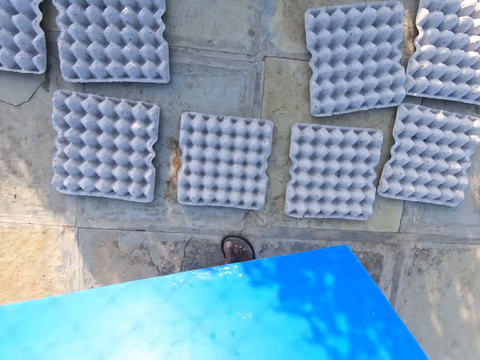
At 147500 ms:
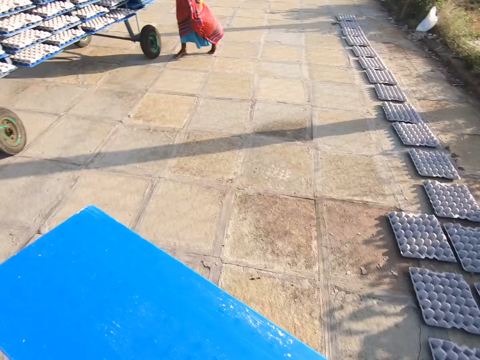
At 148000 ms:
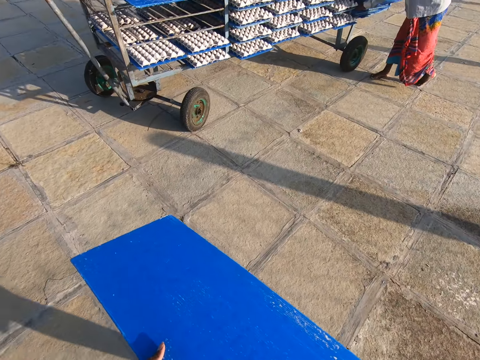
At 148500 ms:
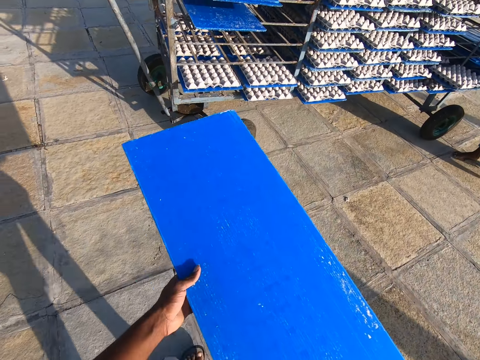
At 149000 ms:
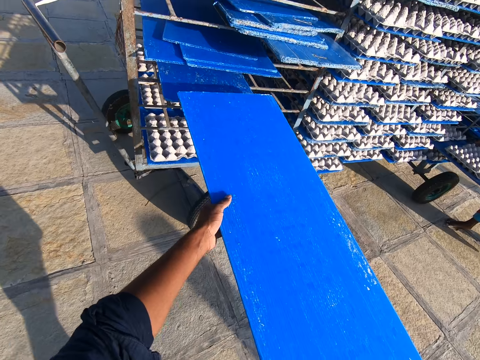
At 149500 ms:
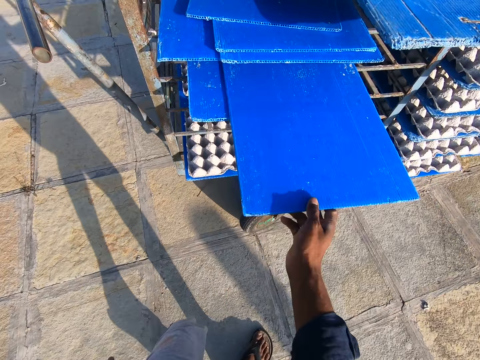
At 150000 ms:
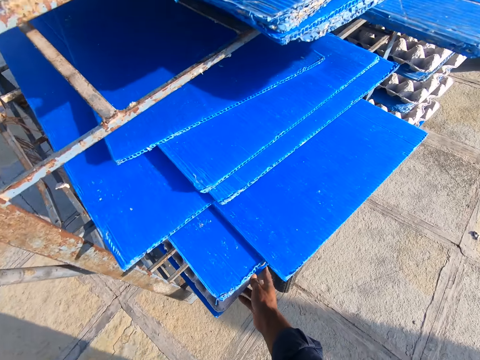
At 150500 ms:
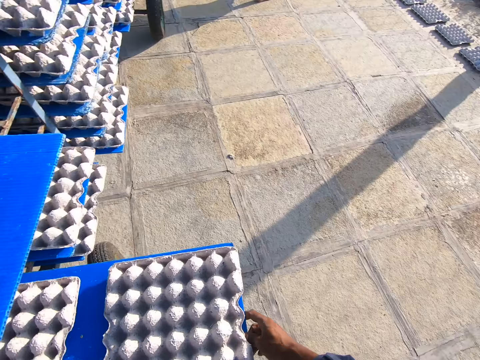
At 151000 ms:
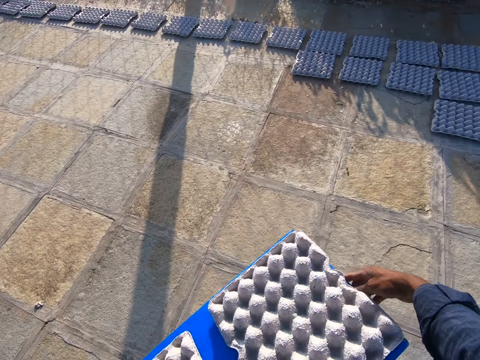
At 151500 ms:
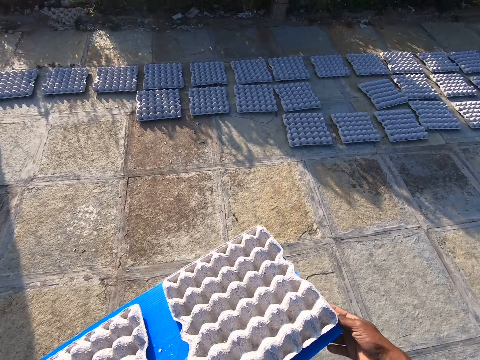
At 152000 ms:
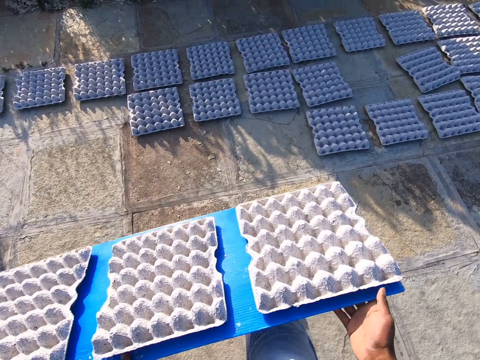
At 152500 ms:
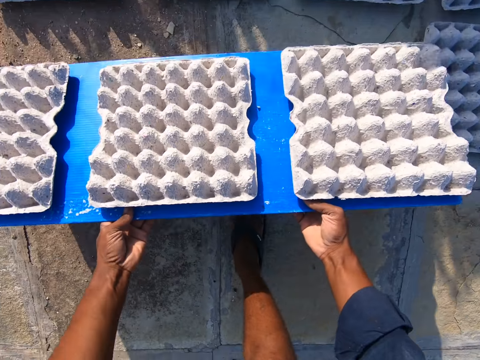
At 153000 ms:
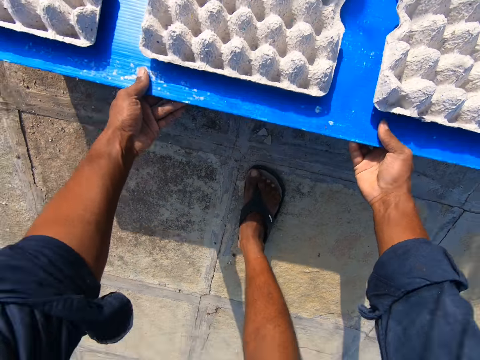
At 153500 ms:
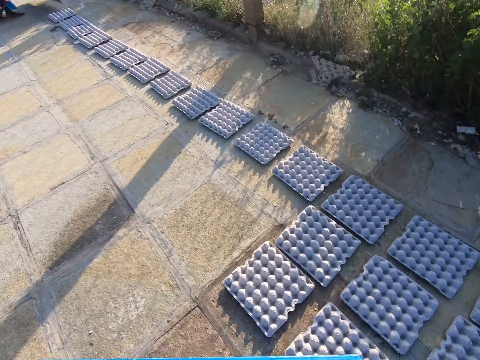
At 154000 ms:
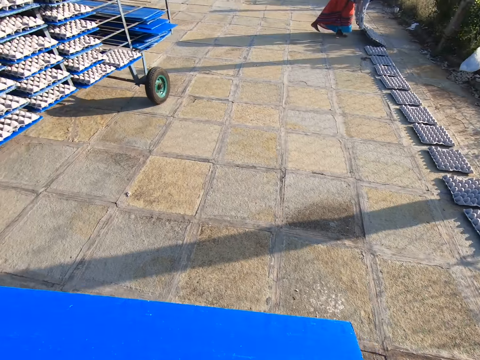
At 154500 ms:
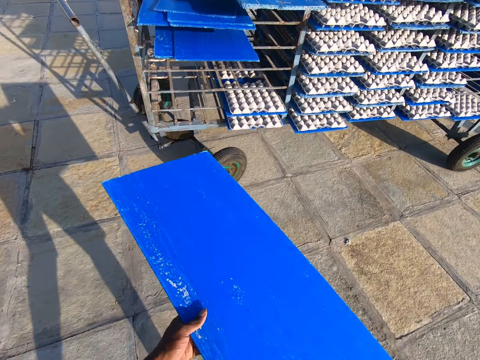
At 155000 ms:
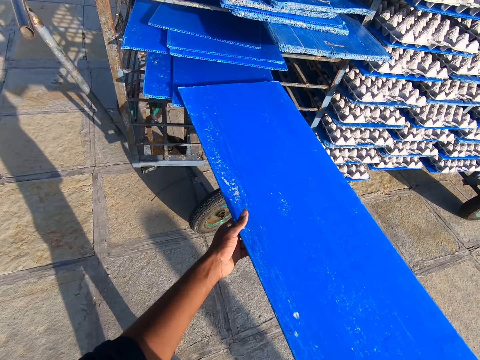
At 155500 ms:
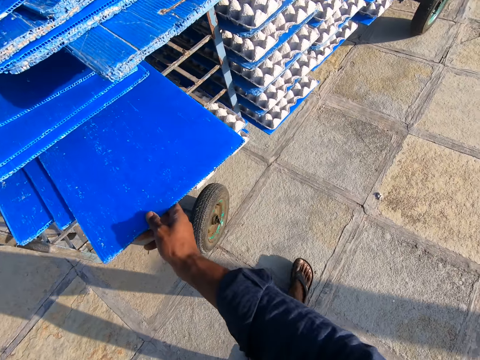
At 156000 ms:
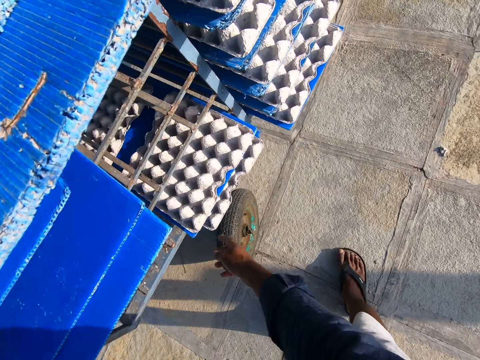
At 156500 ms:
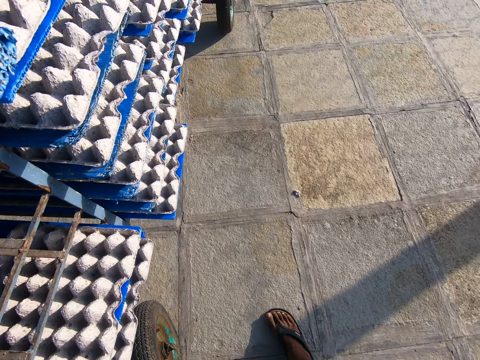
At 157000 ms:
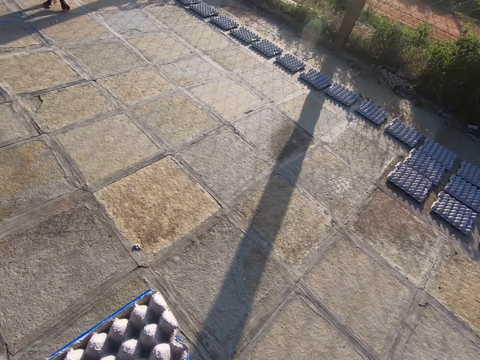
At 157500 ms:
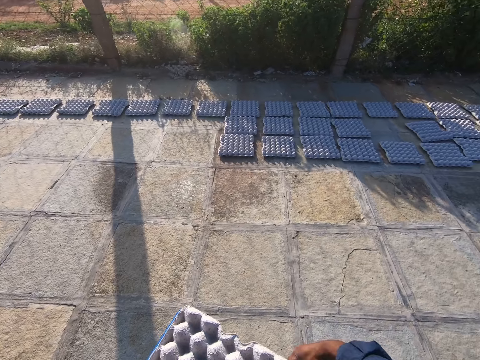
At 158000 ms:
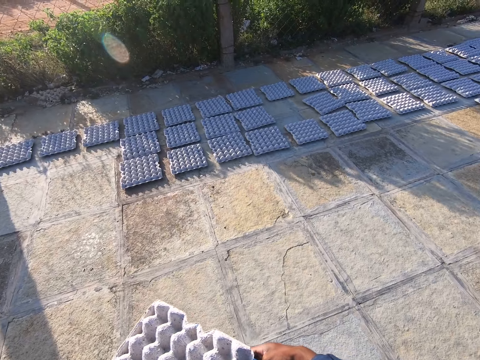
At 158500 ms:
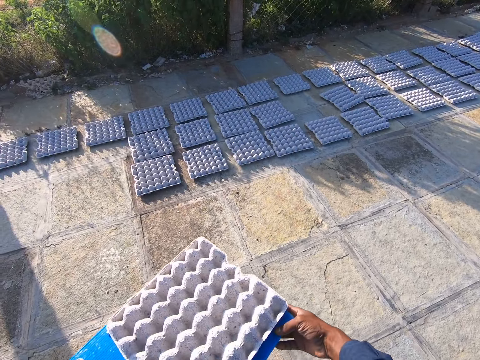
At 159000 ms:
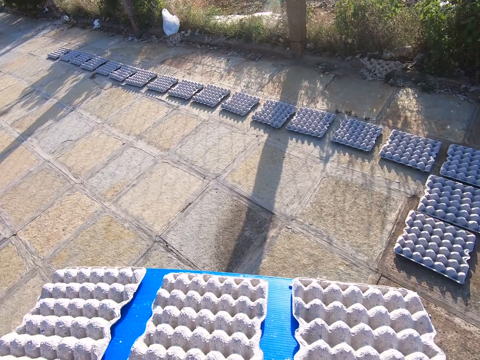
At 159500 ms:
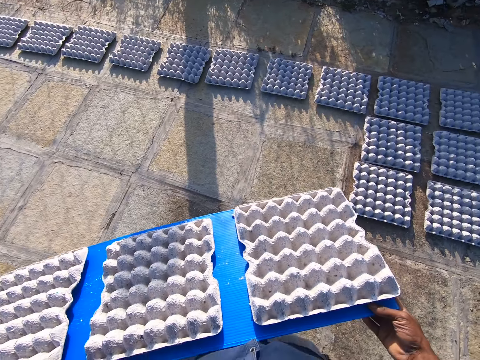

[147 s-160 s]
The camera wearer drops the egg trays on the plastic tray or board on the floor with both hands. He carries the board to the trolley. He keeps the plastic tray on the rack with both hands, drags the plastic tray with his right hand, and carries the plastic tray with some egg trays on it from the rack with both hands. He drops the egg trays on the plastic tray on the floor with both hands. A man drops the egg trays on the plastic tray on the floor with both hands. The camera wearer carries the board to the trolley. He keeps the plastic tray on the rack with both hands. He carries the plastic tray with some egg trays on it from the rack with both hands. He converses on his way.

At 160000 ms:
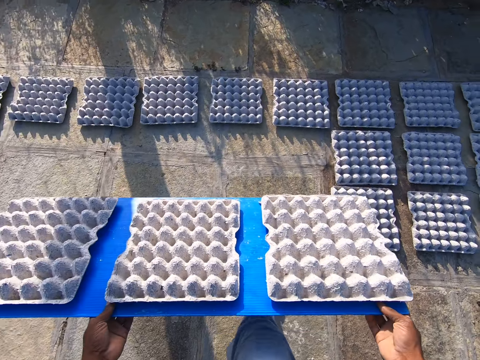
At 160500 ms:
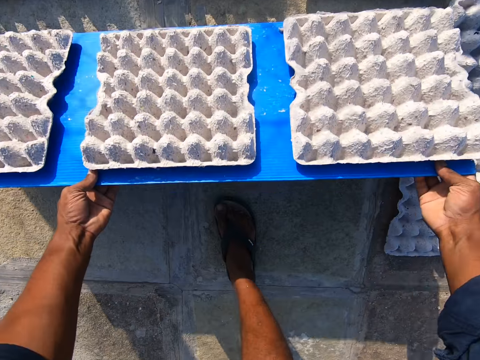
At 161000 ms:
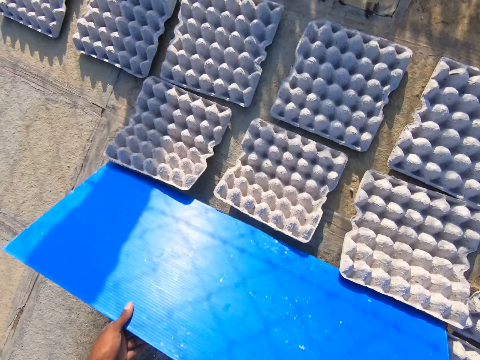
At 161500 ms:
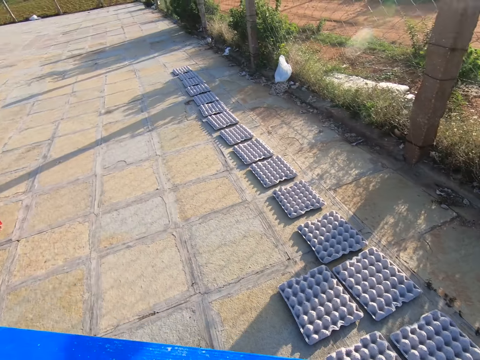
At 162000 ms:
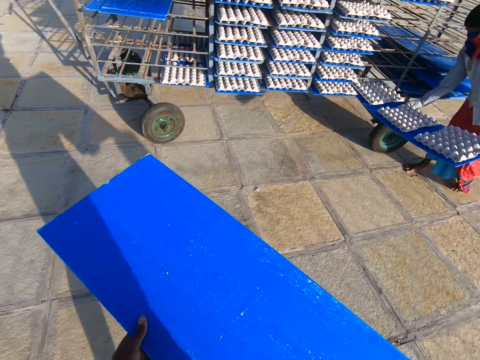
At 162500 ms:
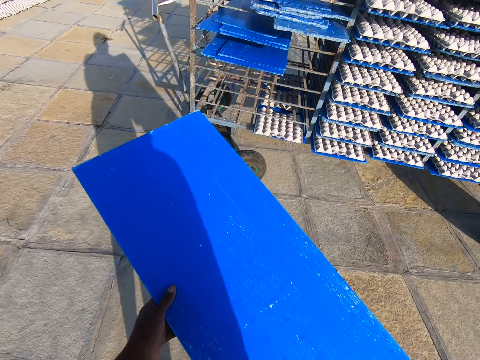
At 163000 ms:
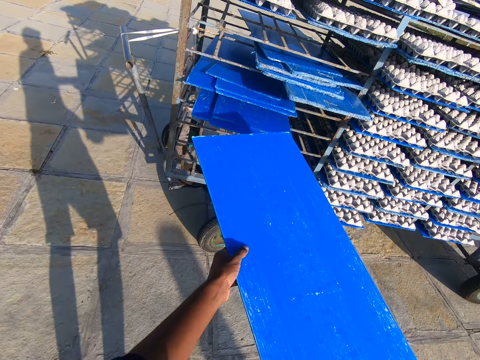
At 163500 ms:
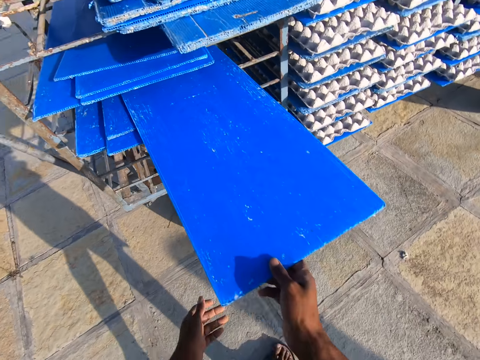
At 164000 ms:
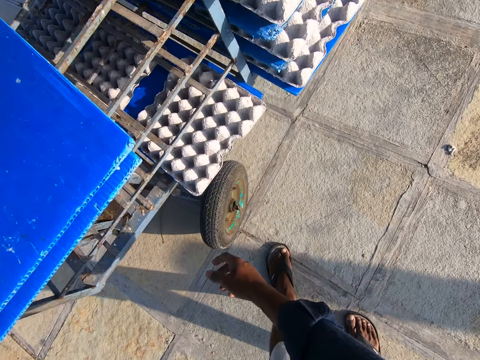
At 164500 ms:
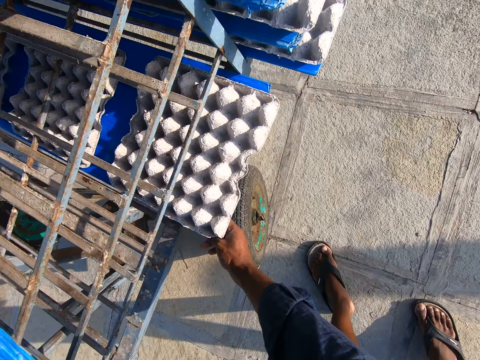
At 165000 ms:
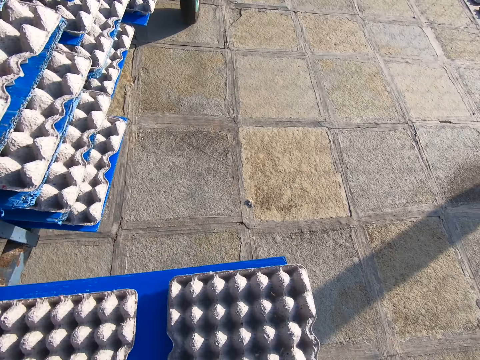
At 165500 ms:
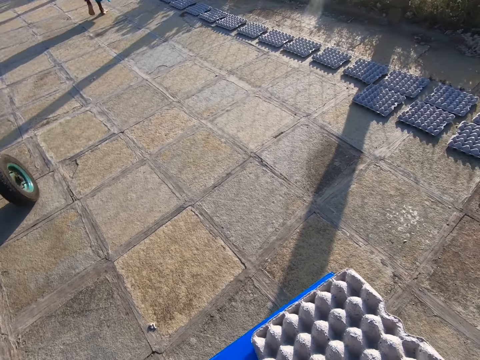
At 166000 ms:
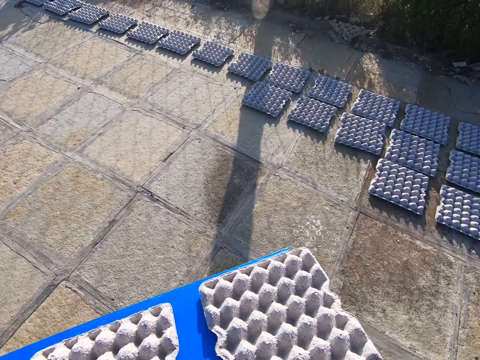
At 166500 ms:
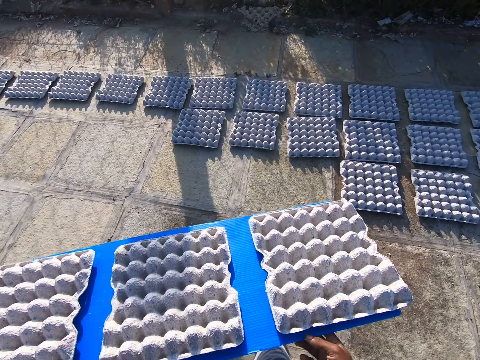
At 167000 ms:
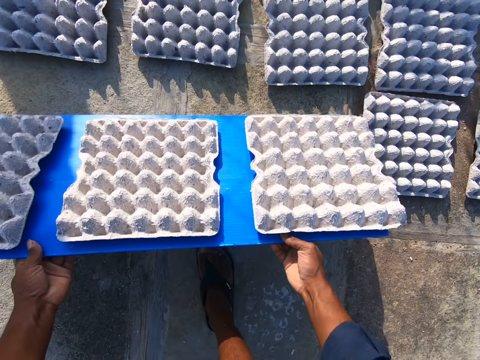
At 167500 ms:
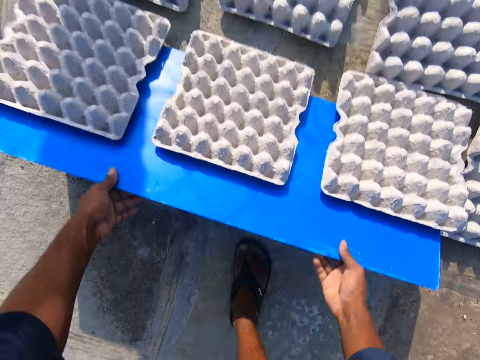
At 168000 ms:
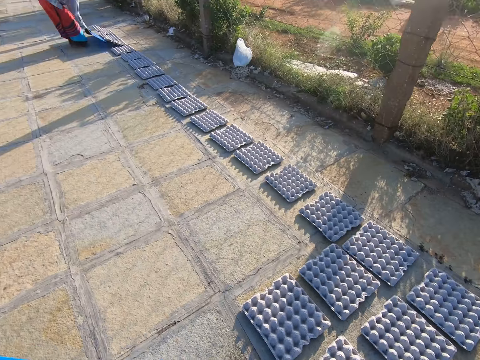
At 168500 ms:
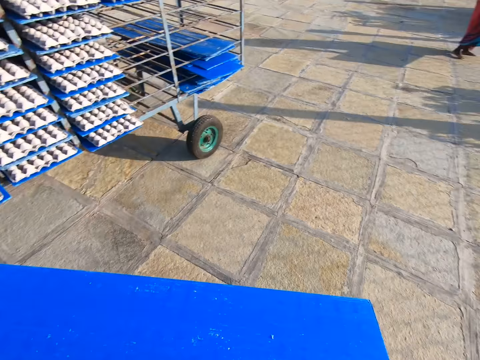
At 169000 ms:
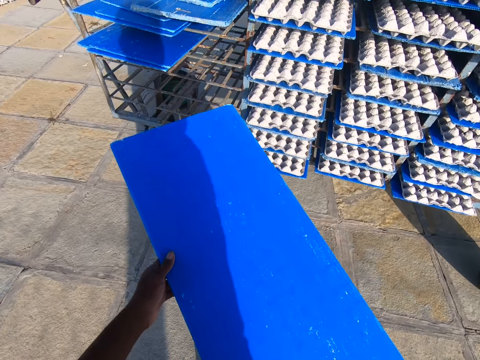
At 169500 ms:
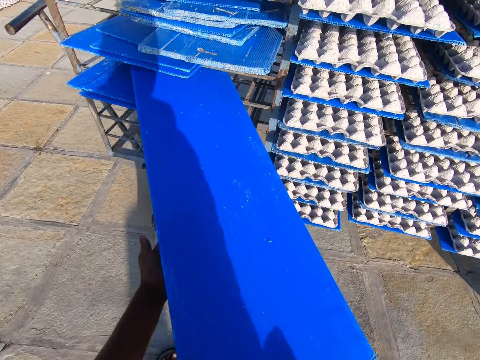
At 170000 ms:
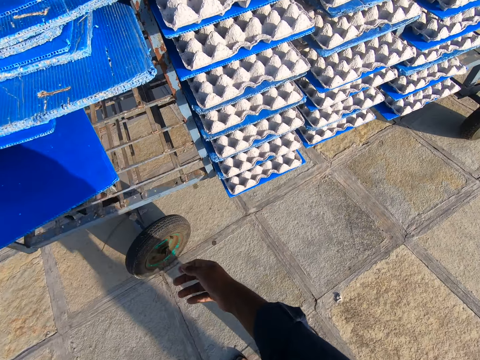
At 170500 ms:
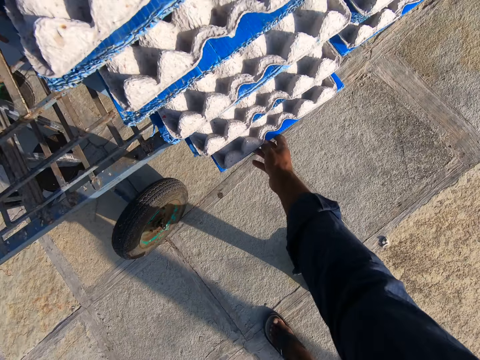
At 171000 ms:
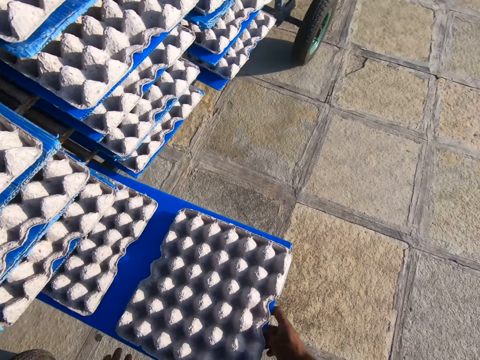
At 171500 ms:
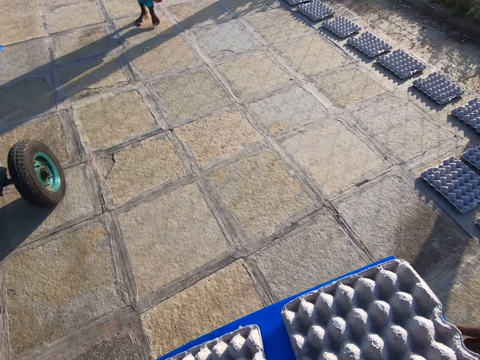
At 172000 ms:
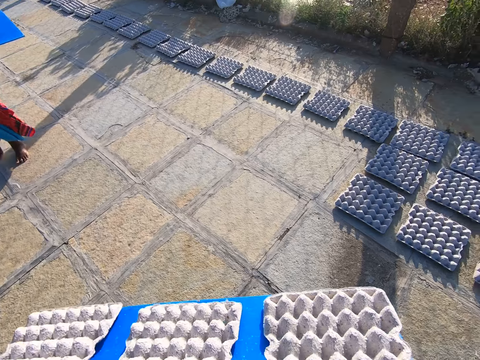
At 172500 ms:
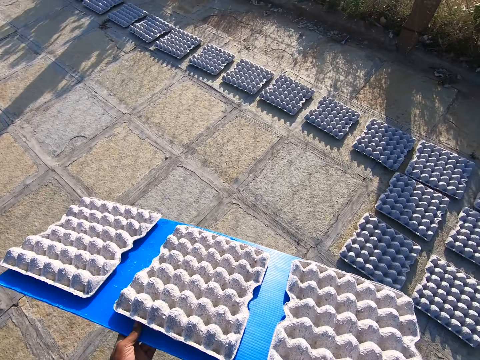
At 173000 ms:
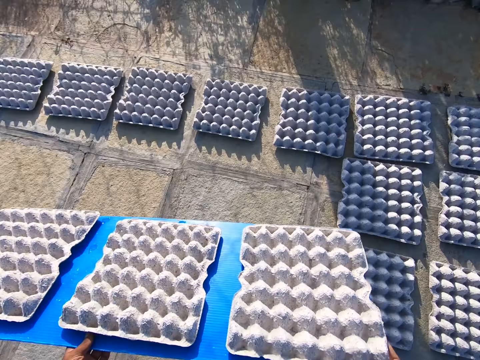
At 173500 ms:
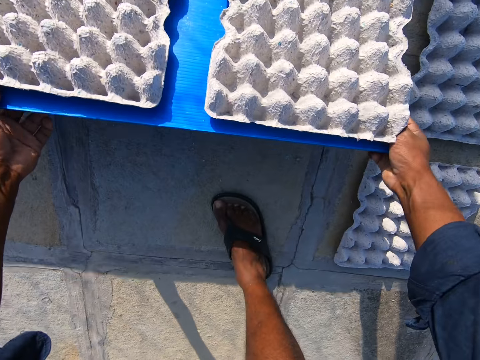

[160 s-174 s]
The camera wearer drops the egg trays on the plastic tray or carrier board on the floor with both hands. A man carries the plastic tray with some egg trays on it from the rack with both hands. The camera wearer carries the carrier board to the trolley. He keeps the plastic tray on the rack with both hands, drags the plastic tray with his right hand, and carries the plastic tray with some egg trays on it from the rack with both hands. He drops the egg trays on the plastic tray on the floor with both hands. He carries the carrier board to the trolley. He keeps the plastic tray on the rack with both hands, drags the plastic tray with his right hand, and carries the plastic tray with some egg trays on it from the rack with both hands. The man carries the carrier board to the trolley.
